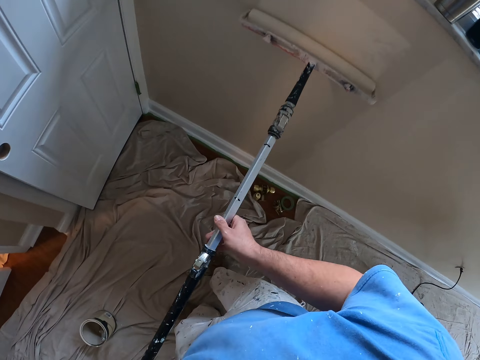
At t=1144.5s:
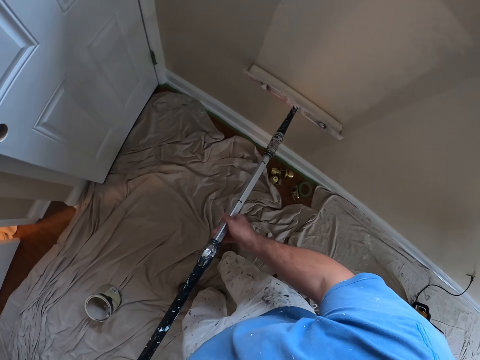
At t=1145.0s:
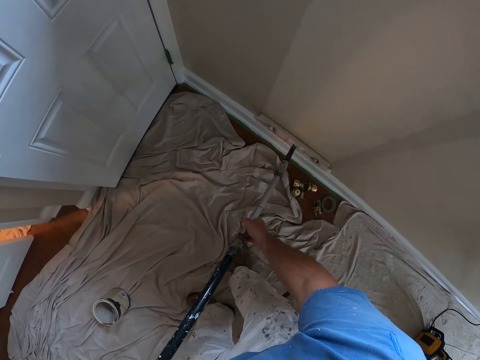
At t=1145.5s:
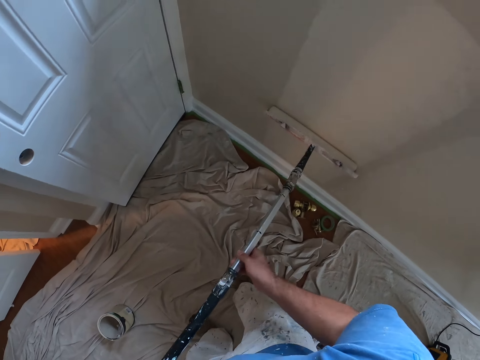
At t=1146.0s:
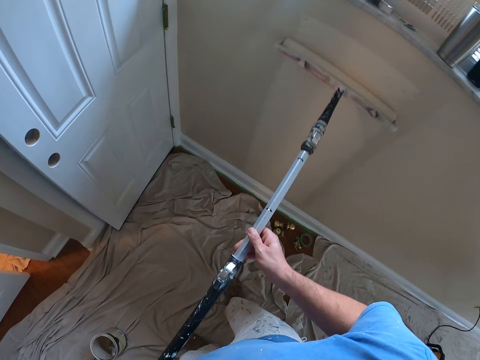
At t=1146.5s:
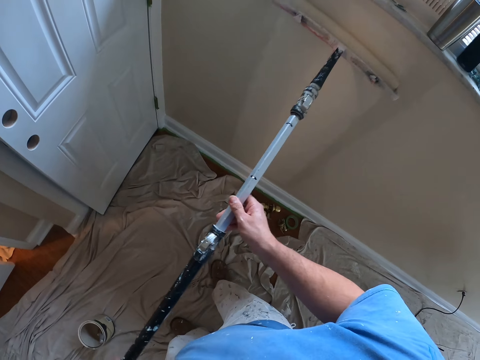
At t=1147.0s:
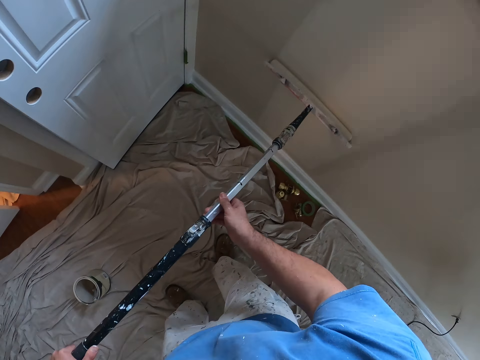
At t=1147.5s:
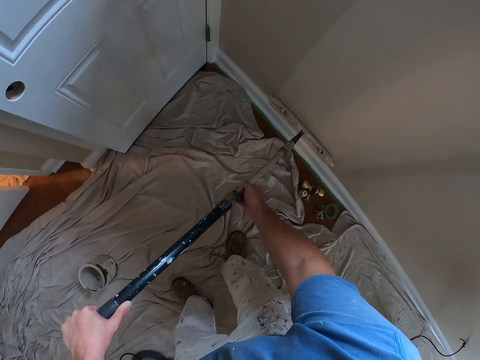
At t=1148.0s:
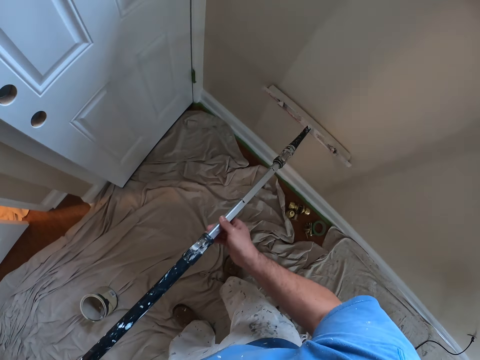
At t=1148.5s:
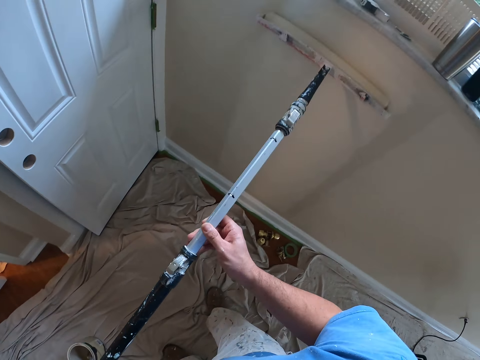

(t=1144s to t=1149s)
The camera wearer paints the wall with the paint roller.

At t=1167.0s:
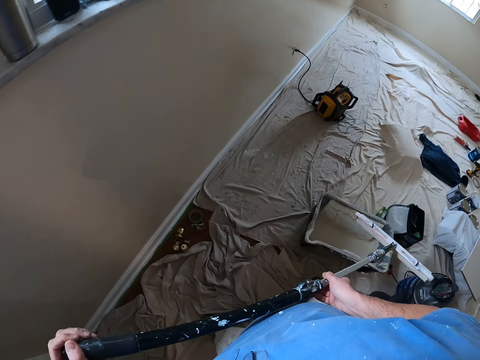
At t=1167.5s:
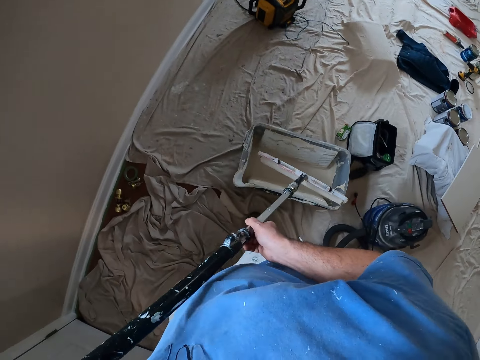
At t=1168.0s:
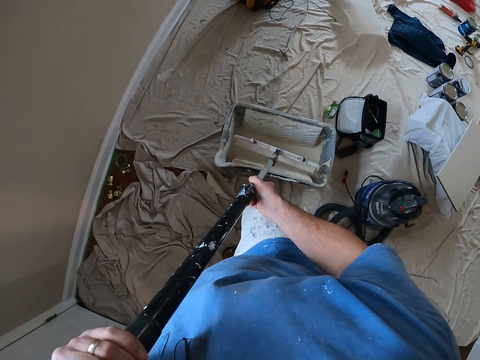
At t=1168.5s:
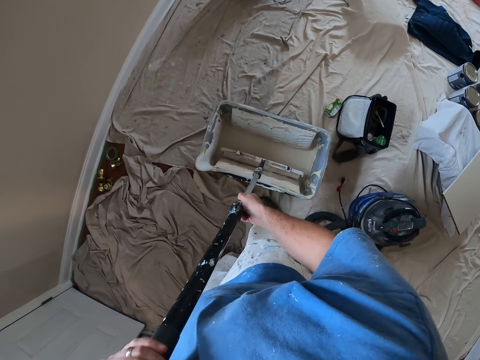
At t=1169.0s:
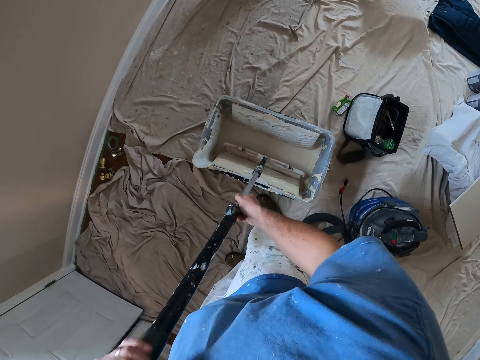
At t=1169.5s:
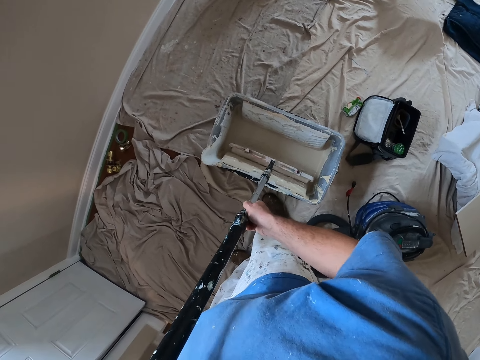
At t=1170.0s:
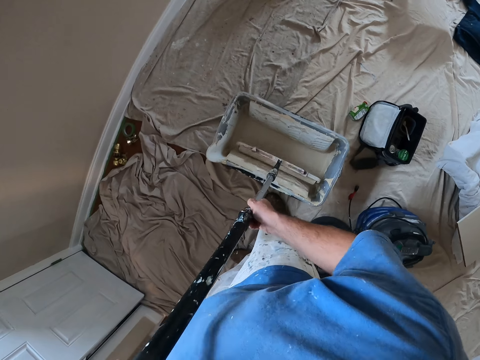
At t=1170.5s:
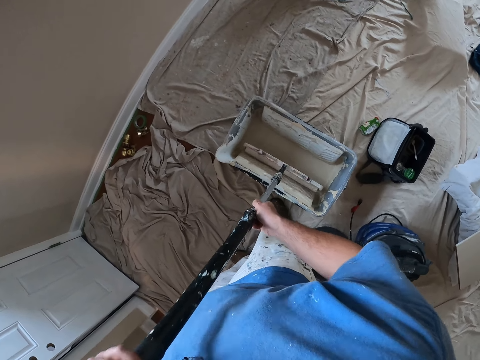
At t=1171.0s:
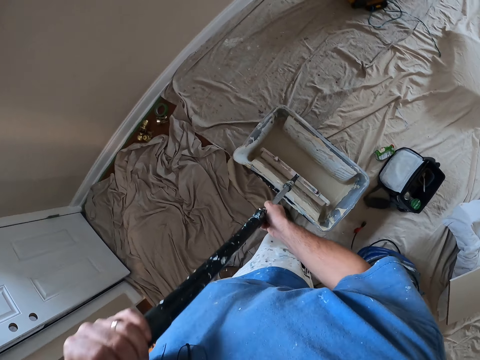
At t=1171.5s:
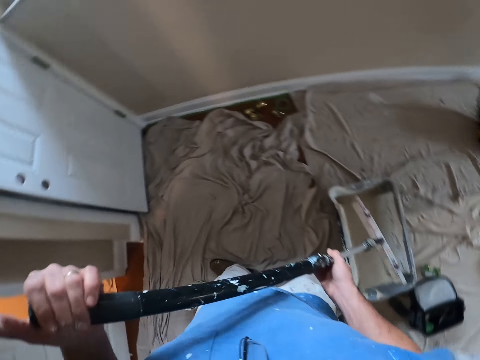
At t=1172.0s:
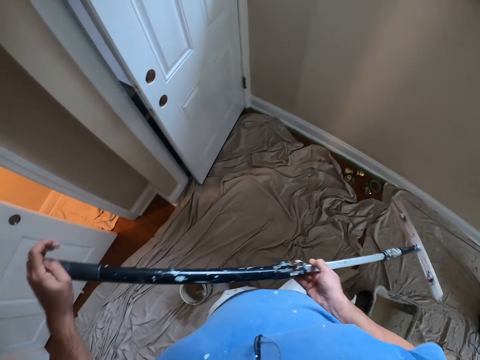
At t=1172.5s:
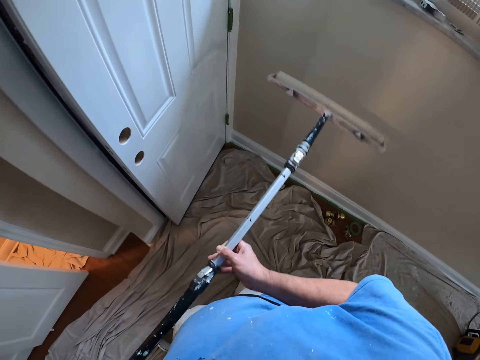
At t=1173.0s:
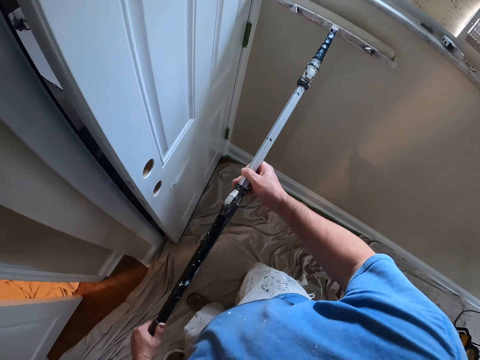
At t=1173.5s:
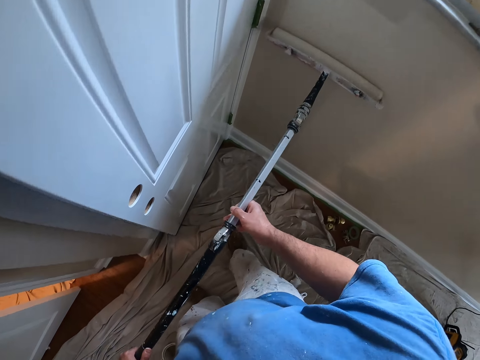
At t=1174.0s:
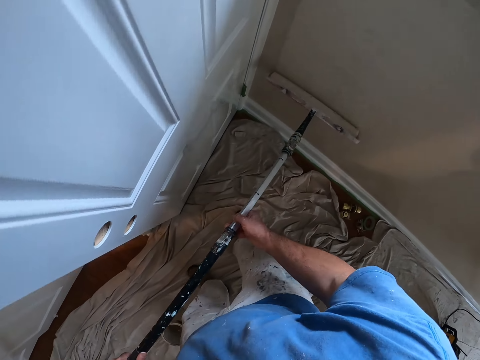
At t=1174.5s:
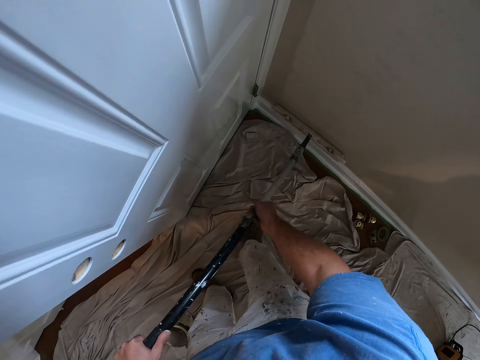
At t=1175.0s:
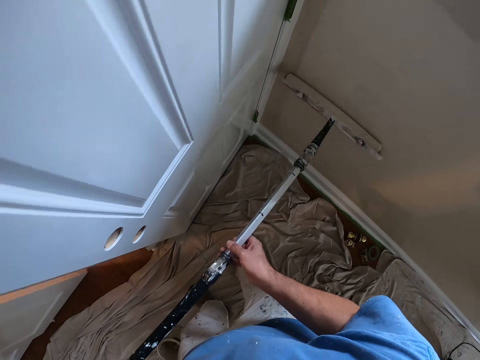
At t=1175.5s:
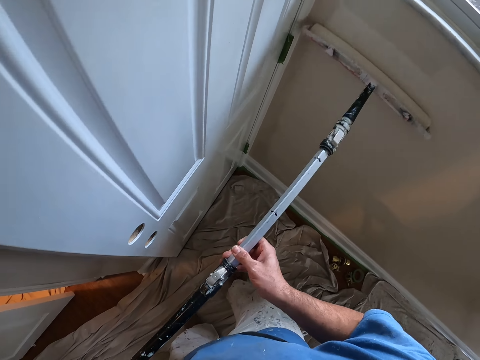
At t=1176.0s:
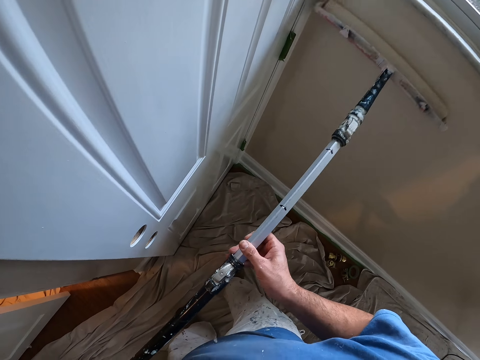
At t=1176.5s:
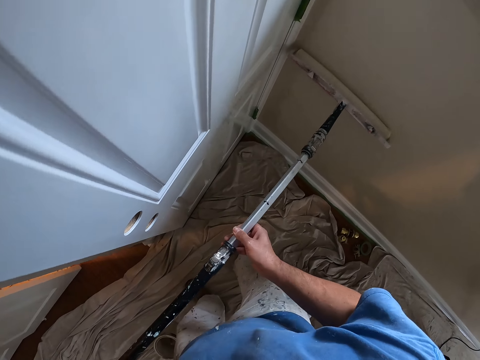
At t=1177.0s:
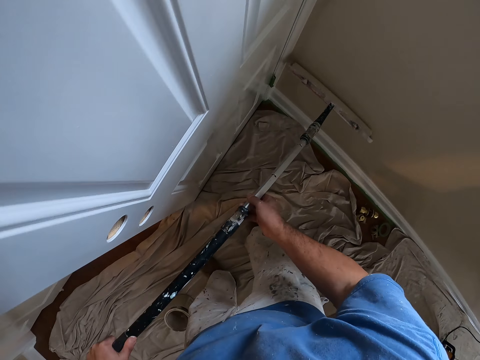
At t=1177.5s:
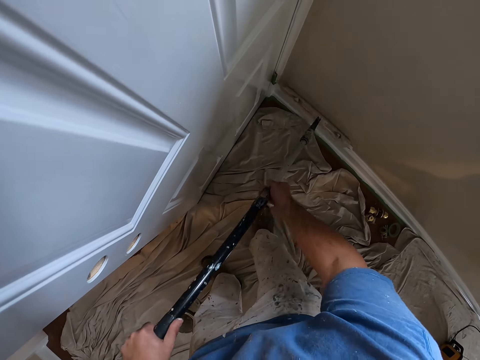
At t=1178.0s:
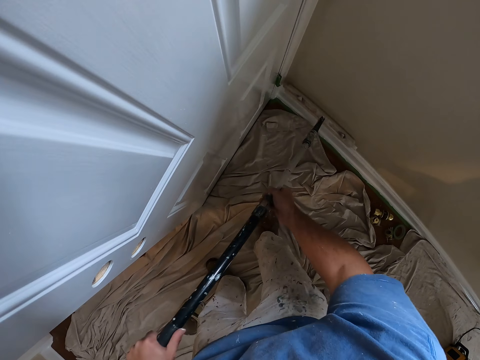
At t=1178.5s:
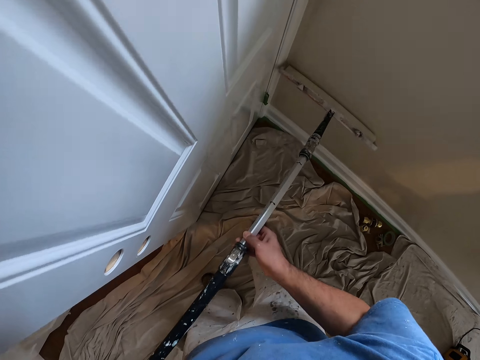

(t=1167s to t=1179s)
The camera wearer dips the roller paint brush or paint roller into the paint tray bucket. They roll the roller paint brush into the paint, remove the roller paint brush from the paint tray bucket, and paint the wall with the paint roller.

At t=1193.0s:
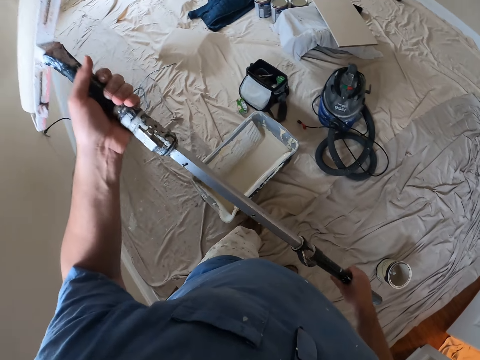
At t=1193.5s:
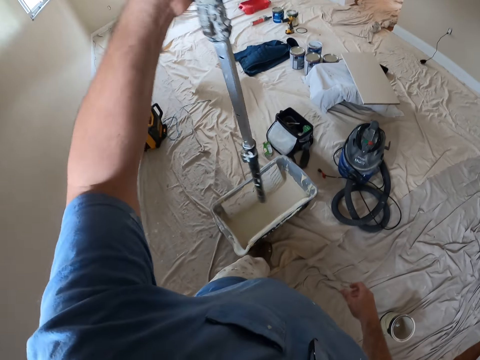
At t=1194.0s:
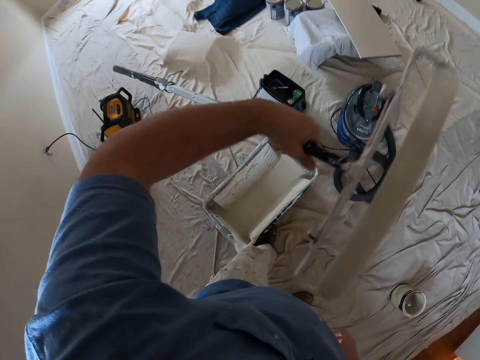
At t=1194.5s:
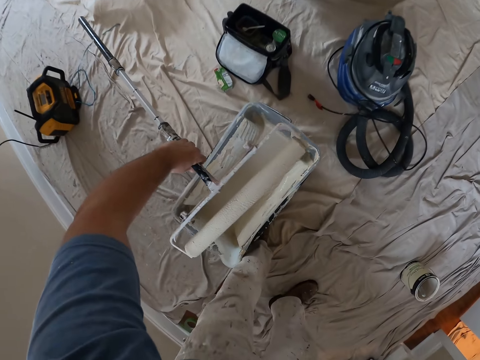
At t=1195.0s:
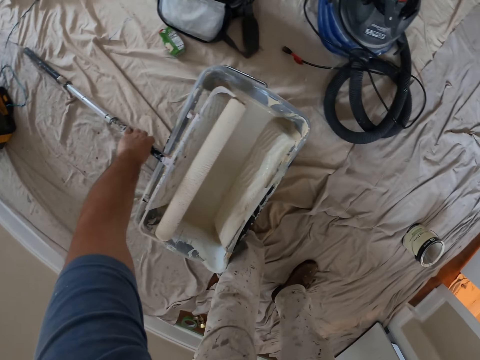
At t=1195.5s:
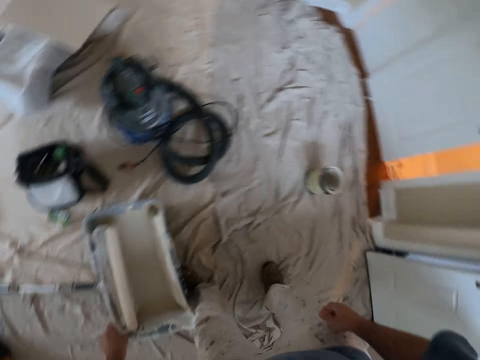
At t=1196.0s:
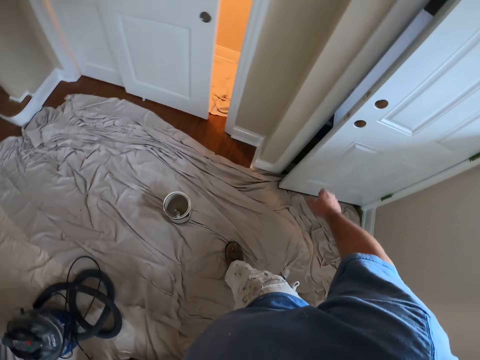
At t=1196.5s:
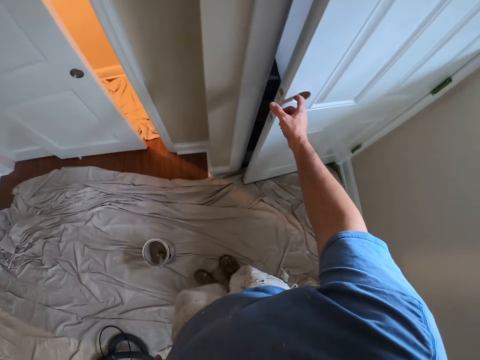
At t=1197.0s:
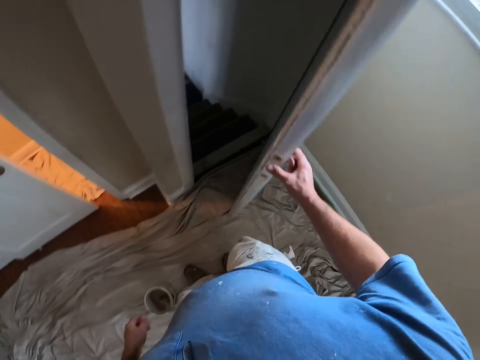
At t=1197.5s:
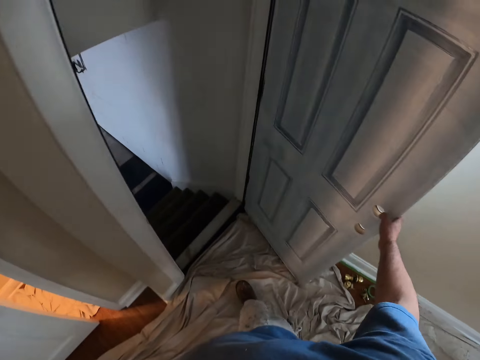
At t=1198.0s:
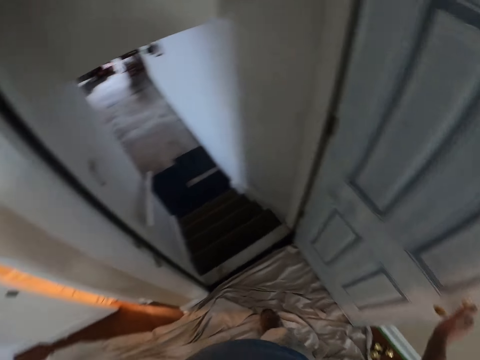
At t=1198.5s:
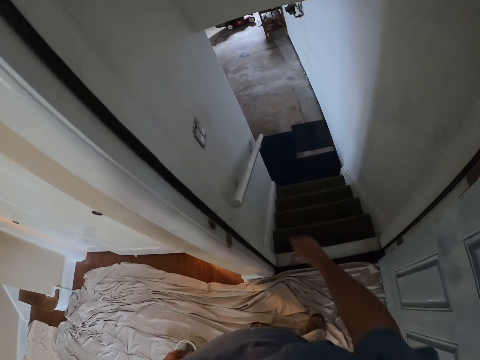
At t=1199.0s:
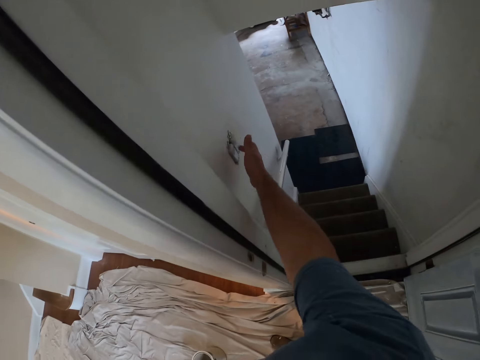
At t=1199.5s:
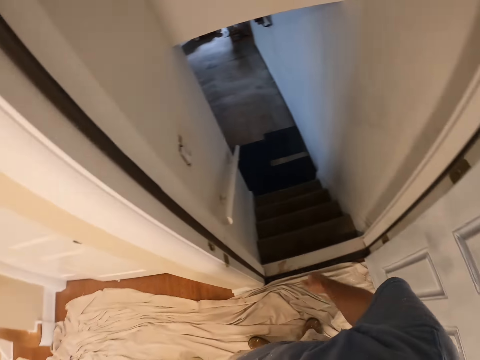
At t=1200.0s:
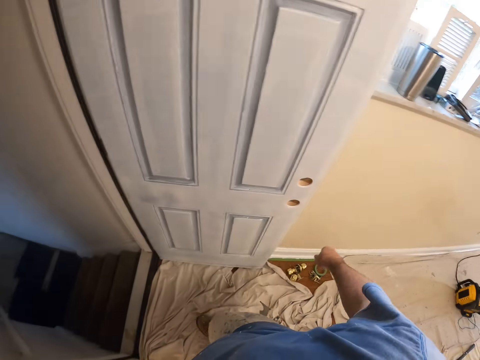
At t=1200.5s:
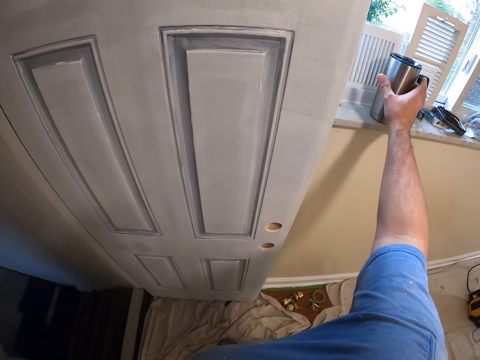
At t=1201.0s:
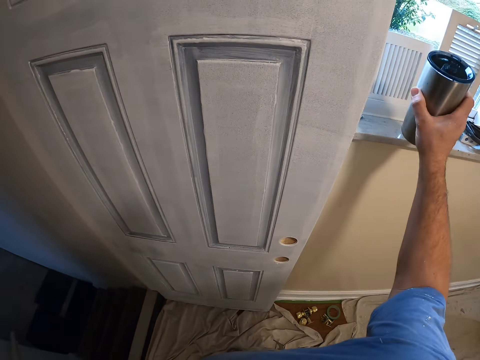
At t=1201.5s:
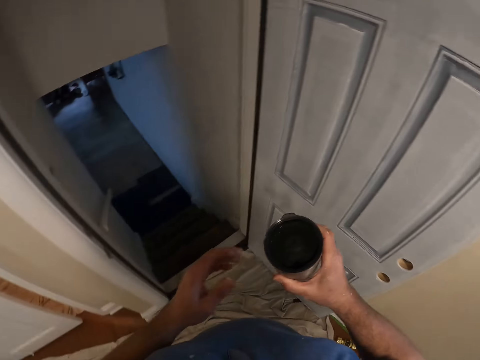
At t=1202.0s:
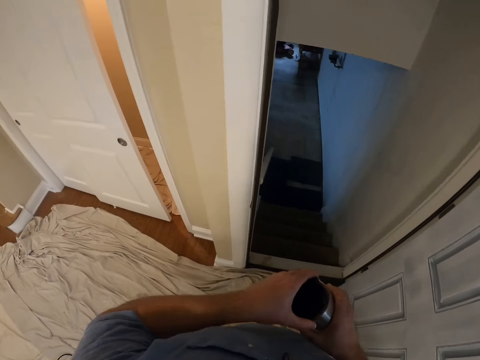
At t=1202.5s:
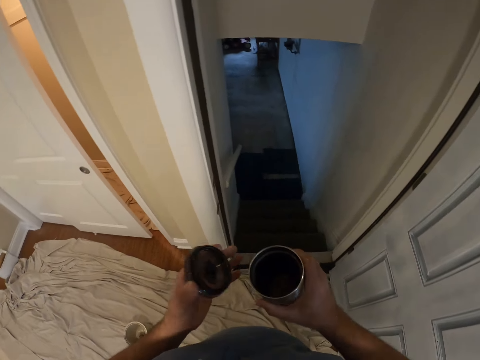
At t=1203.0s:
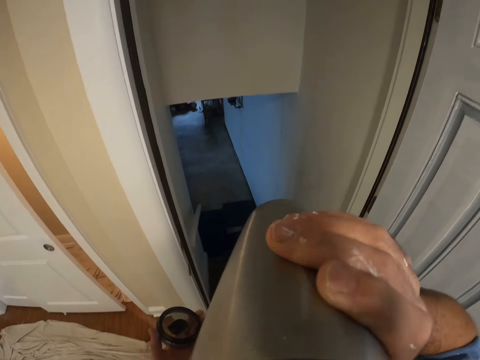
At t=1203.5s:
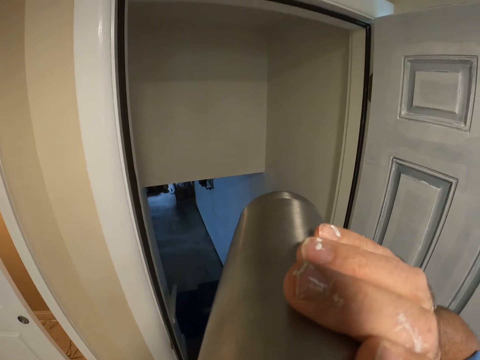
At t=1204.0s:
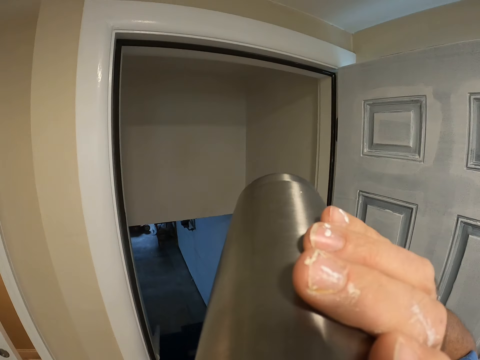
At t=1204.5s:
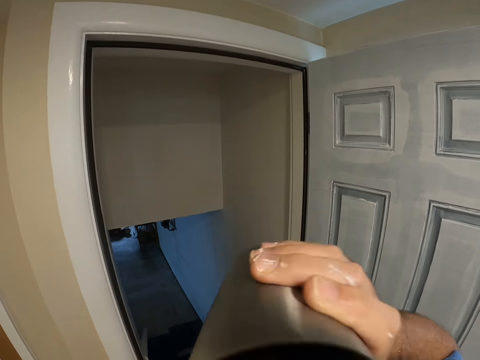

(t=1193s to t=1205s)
The camera wearer places the roller paint brush at the edge of the paint tray bucket. They walk across the room. They open a door. They stand. They turn on a light switch. They pick up a travel mug from the window sill. They open the travel mug cover. They drink from the travel mug.
